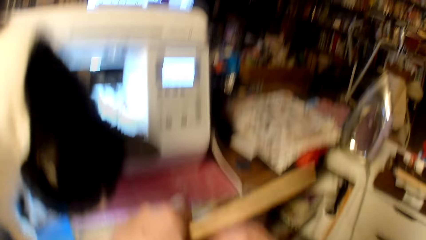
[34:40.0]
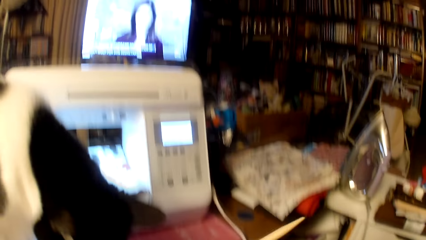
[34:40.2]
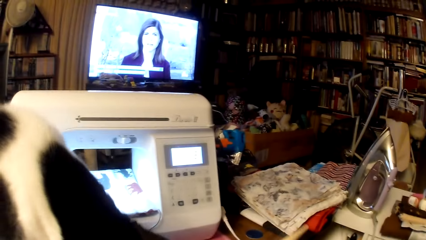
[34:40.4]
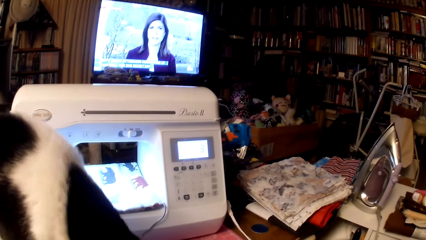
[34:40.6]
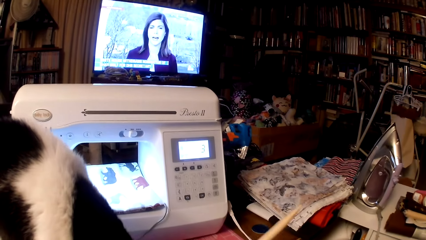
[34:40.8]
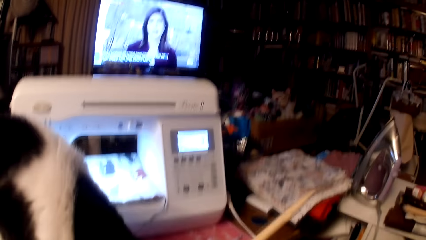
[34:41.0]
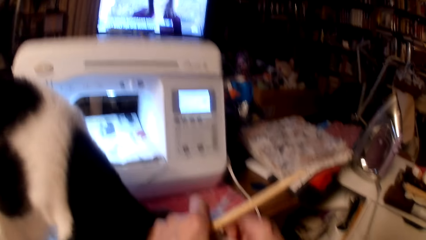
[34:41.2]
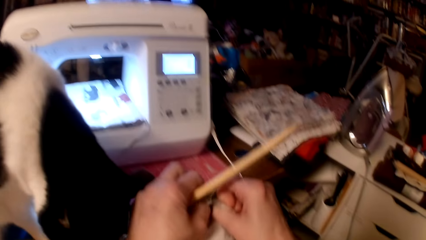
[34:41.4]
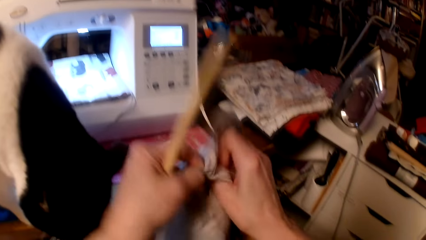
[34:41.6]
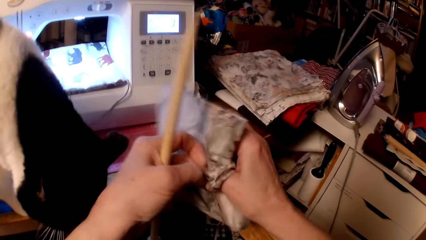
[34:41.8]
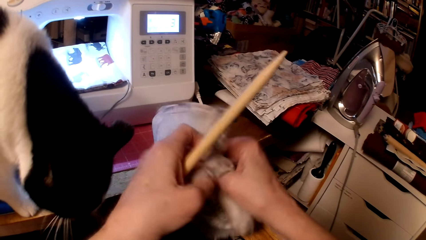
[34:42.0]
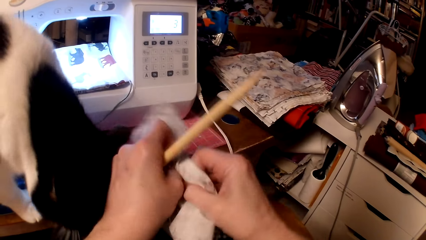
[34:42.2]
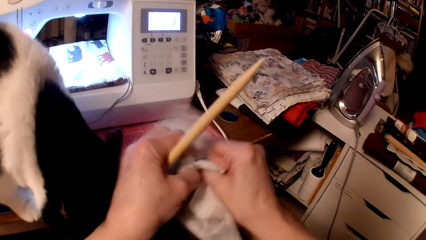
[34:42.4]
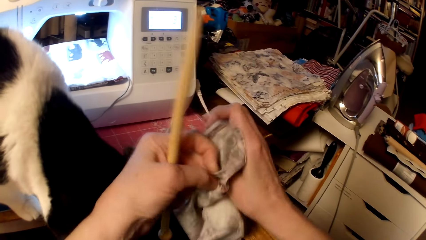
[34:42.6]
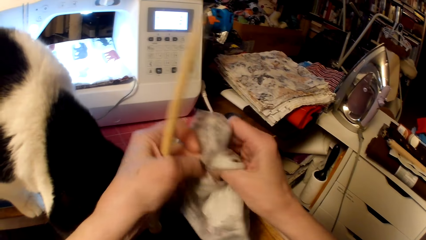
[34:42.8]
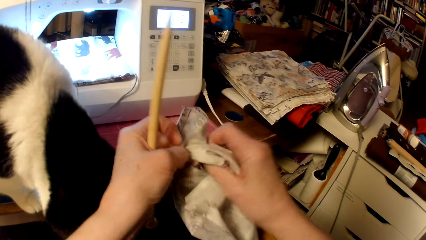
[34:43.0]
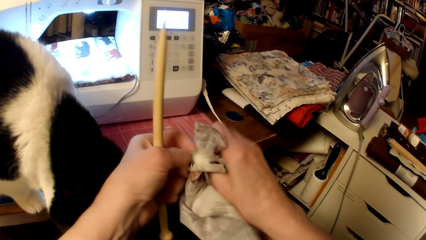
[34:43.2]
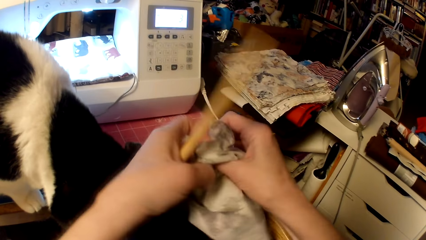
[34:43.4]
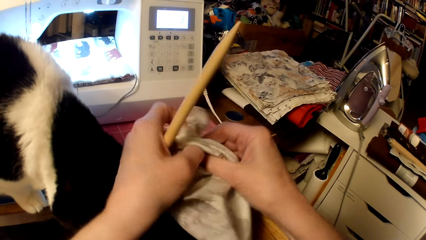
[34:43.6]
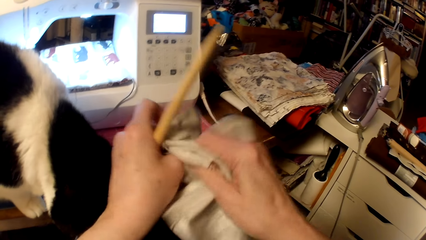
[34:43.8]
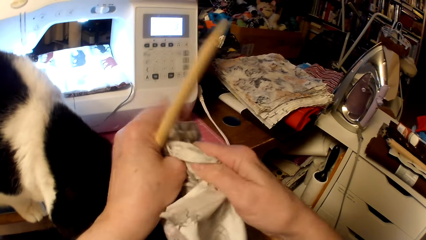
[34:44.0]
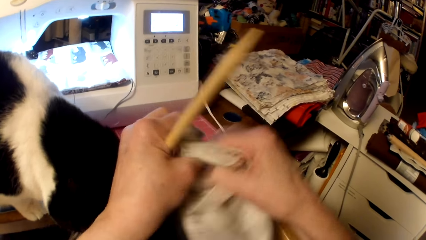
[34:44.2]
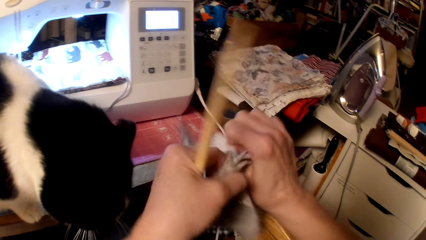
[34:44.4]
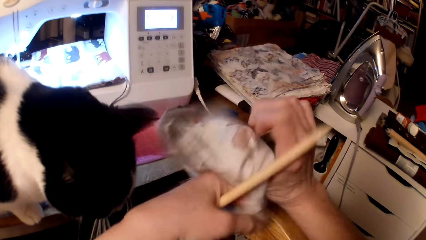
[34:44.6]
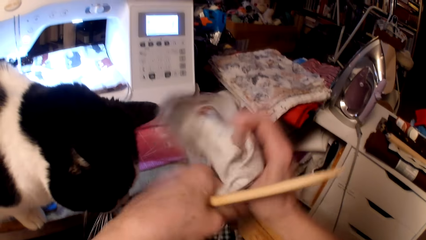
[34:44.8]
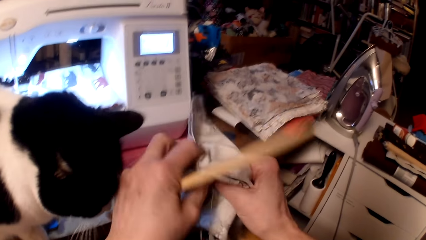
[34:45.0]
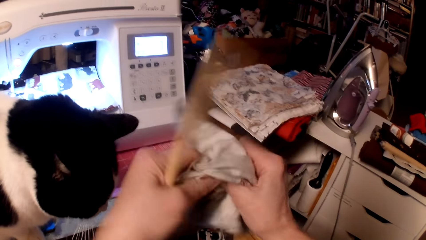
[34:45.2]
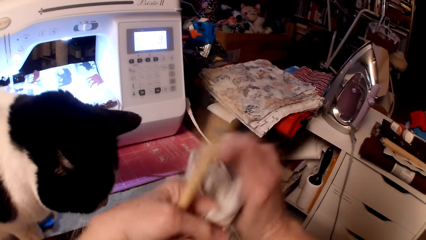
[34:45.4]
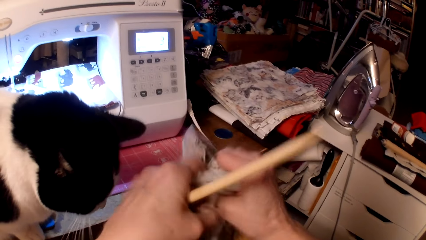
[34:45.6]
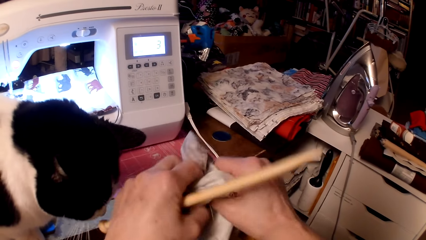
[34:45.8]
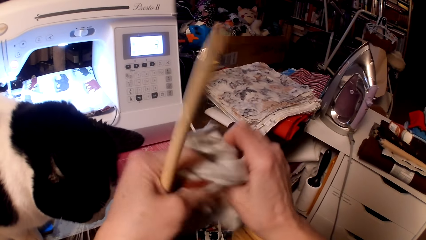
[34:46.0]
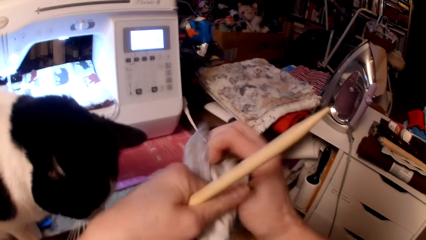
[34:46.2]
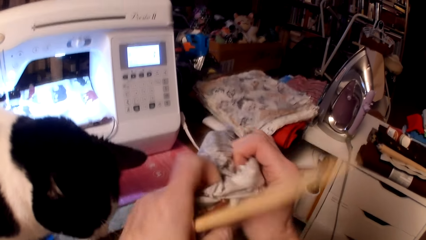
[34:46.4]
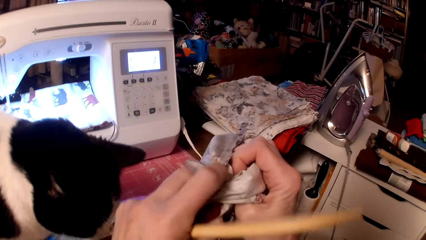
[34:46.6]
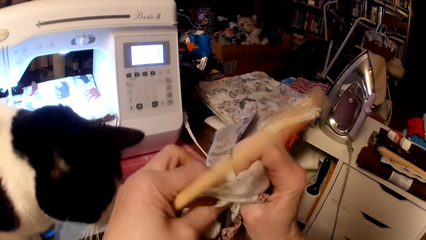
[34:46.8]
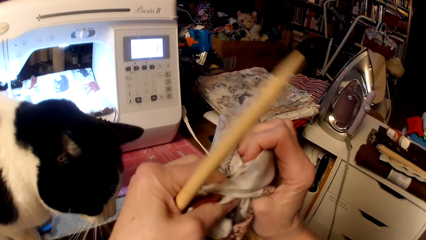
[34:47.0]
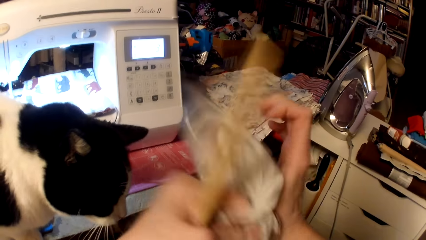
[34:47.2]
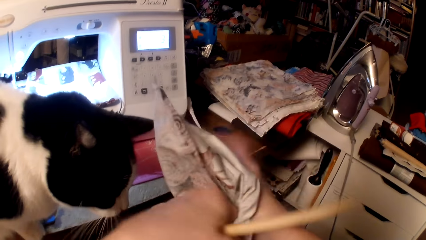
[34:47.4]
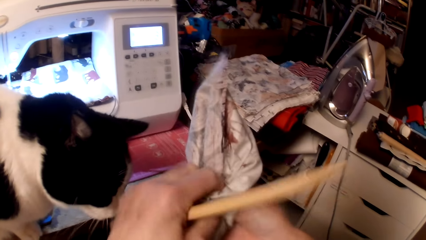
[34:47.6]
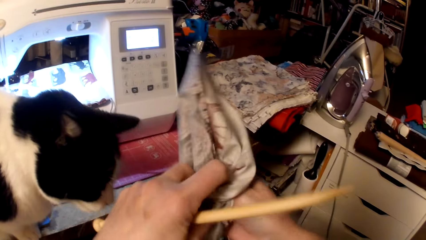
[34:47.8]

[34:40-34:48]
The camera wearer looks at the television. They turn the cushion pillow inside out.

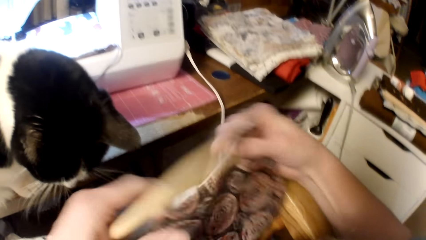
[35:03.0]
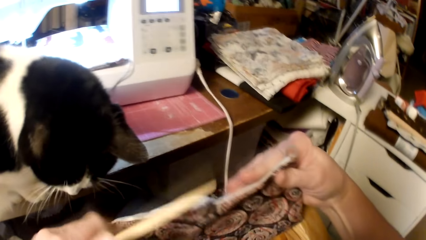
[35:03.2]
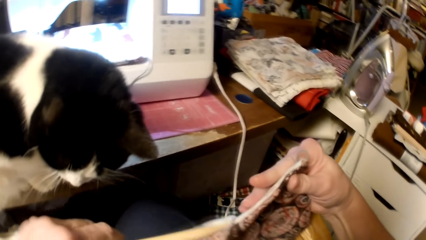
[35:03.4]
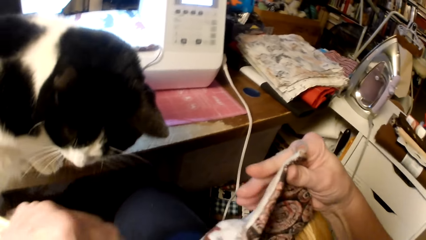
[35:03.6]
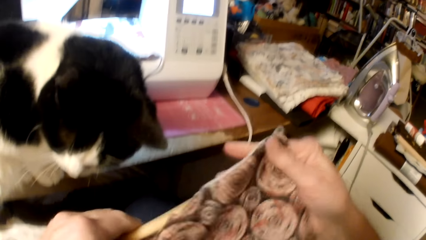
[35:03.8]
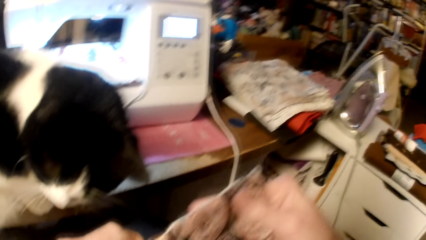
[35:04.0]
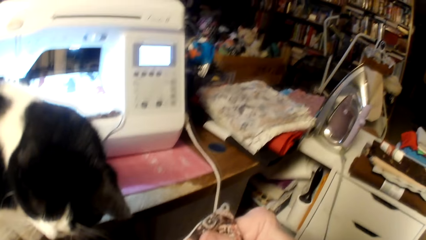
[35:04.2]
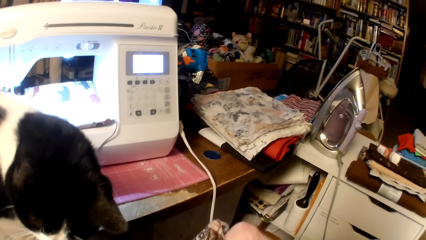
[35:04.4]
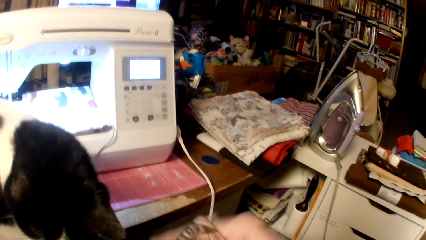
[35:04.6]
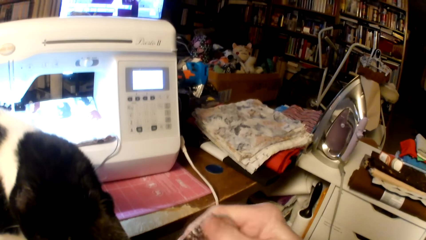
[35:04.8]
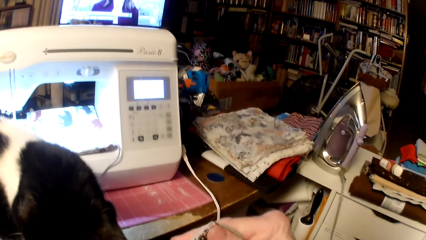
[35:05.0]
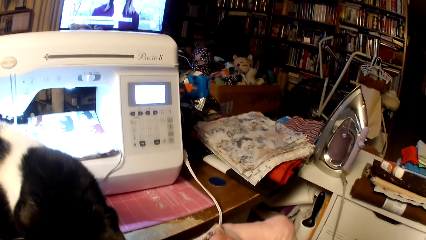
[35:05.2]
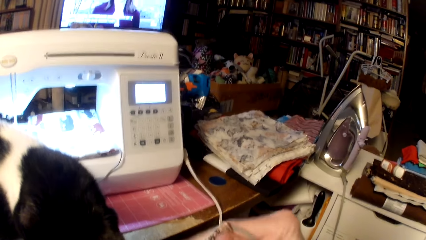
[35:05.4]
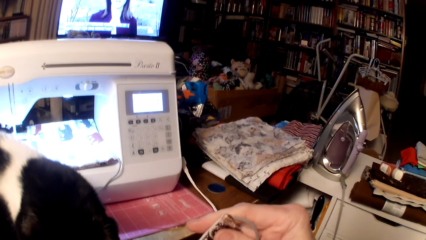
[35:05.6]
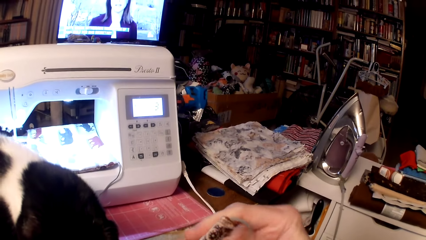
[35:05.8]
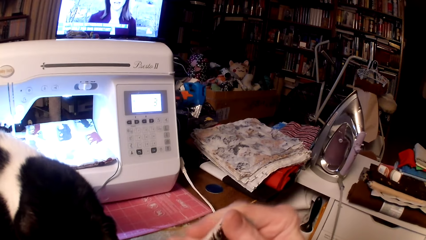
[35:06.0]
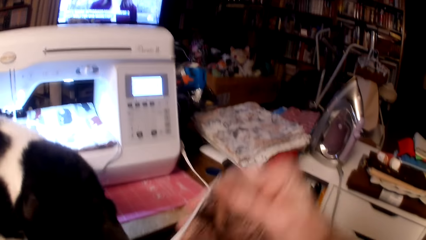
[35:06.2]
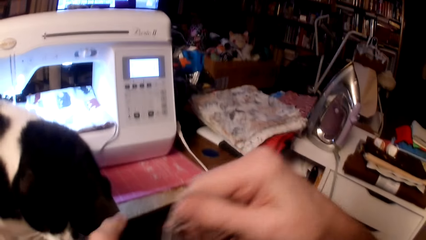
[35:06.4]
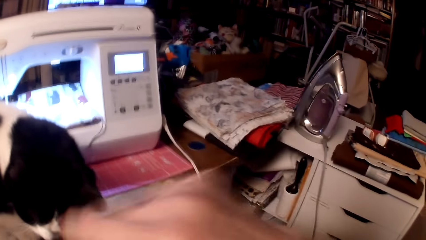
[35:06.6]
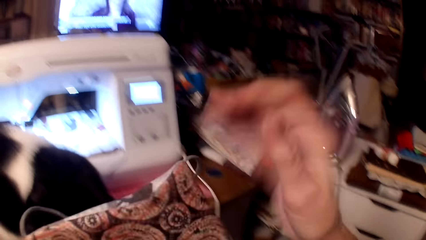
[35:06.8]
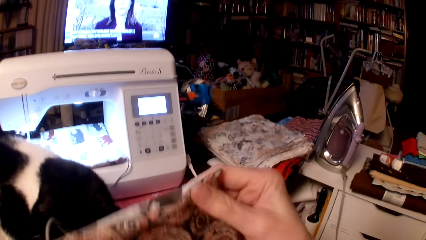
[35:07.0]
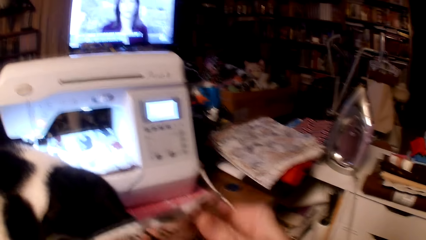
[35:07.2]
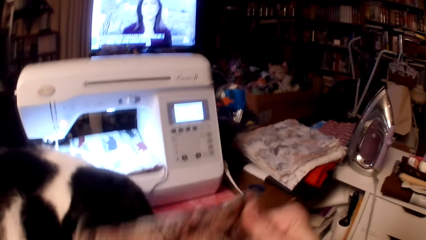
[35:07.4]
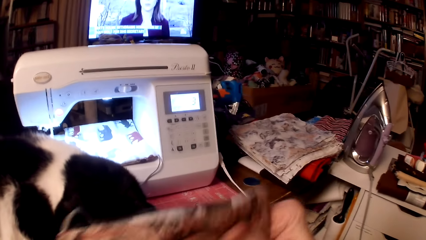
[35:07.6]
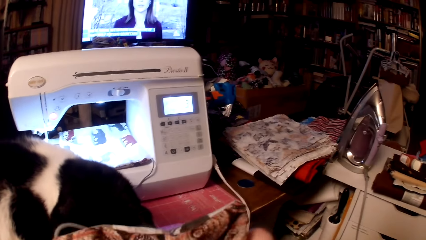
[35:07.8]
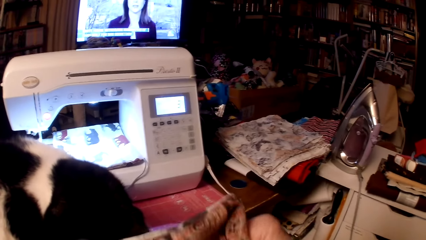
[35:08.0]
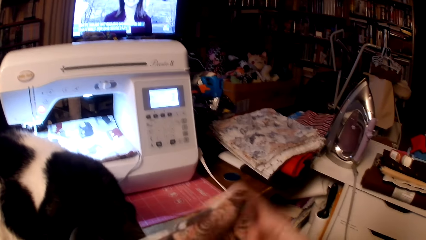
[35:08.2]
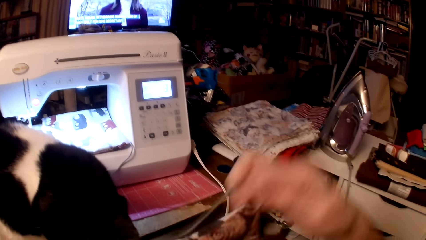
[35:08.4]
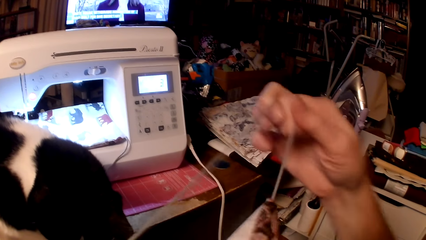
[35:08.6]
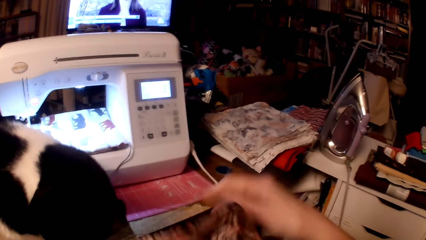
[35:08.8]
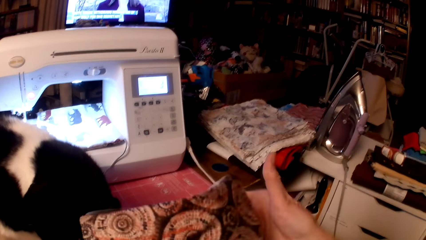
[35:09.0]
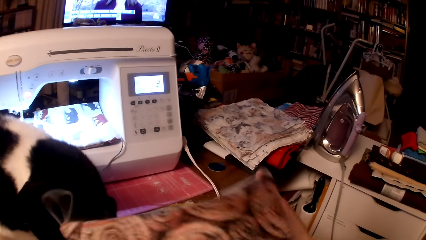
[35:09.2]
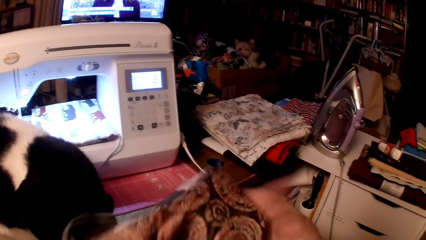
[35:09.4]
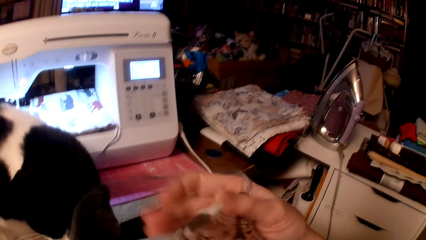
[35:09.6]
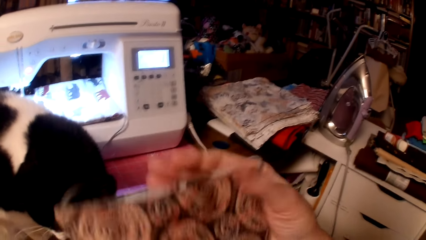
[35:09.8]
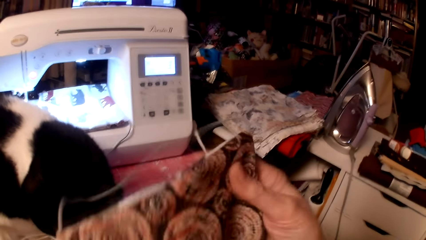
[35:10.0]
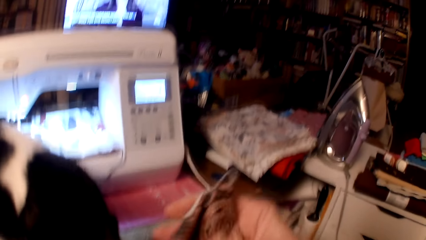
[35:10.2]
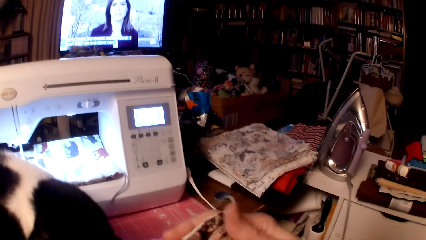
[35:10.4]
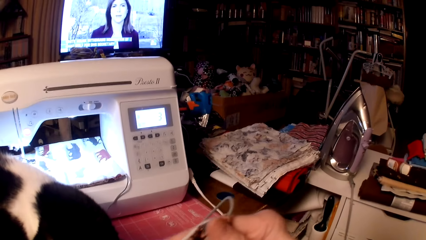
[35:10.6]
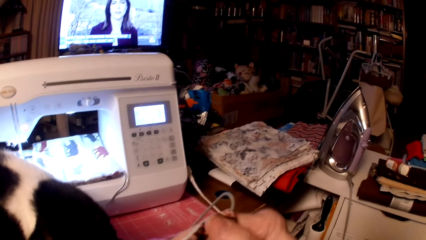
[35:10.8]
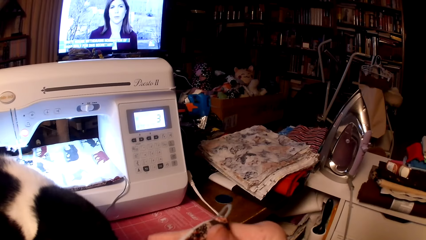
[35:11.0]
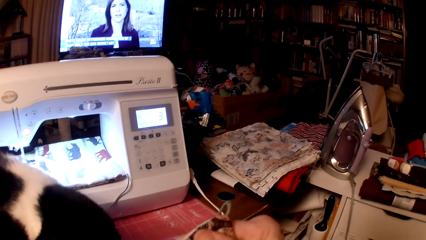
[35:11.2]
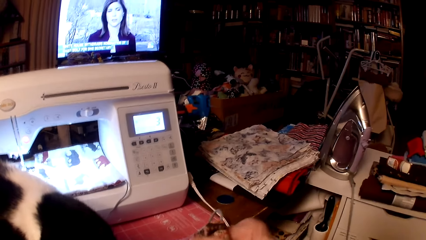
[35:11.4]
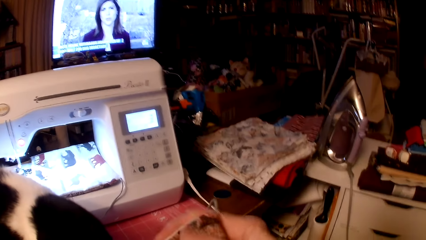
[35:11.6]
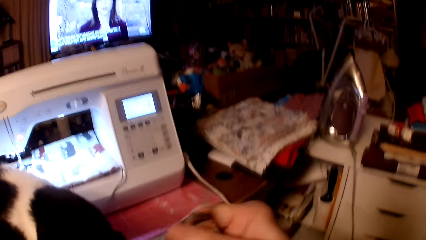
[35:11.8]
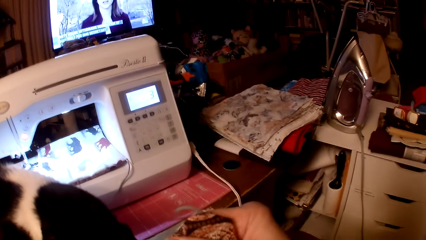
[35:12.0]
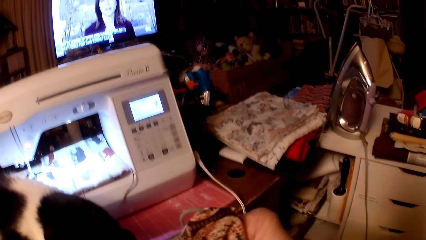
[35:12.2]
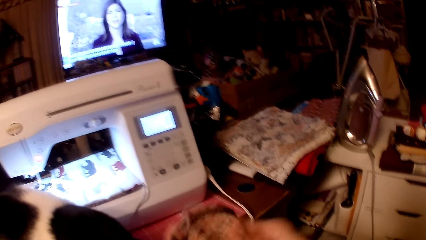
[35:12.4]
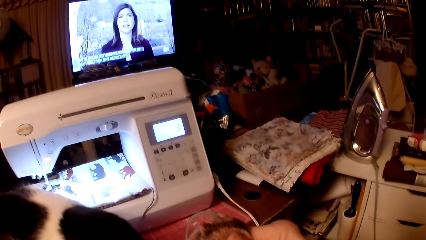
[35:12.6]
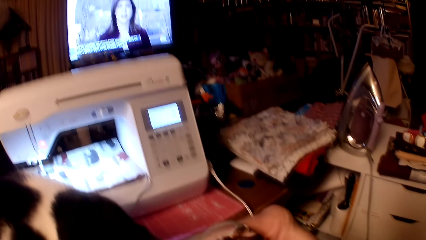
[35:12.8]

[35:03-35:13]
The camera wearer straightens the bag edges with a wooden knitting needle. They look at the television.
